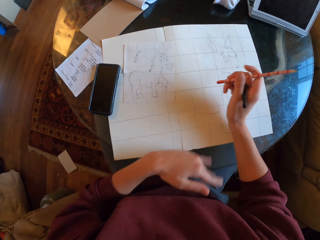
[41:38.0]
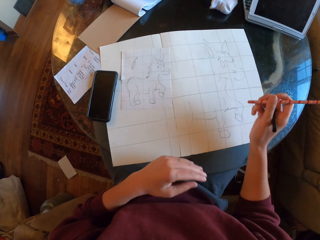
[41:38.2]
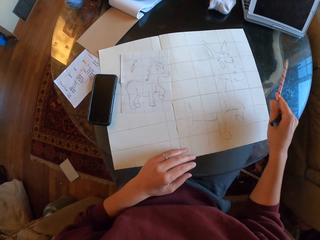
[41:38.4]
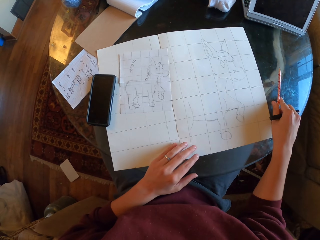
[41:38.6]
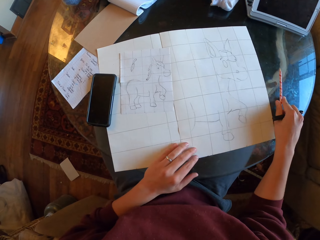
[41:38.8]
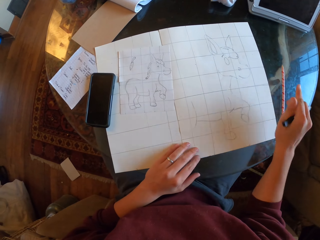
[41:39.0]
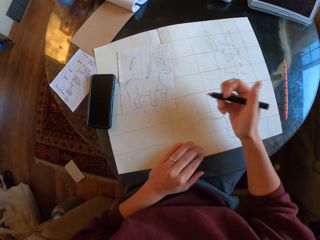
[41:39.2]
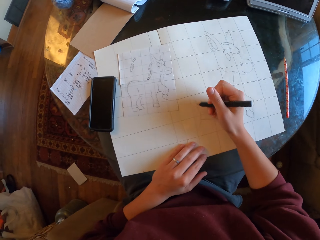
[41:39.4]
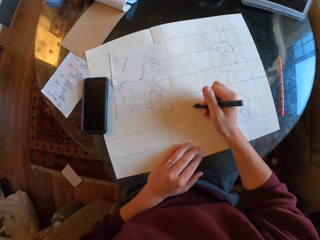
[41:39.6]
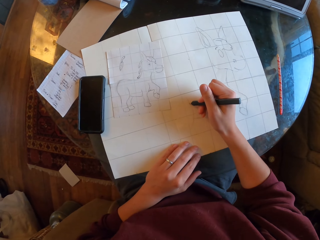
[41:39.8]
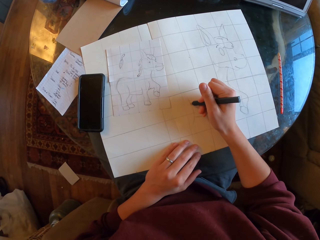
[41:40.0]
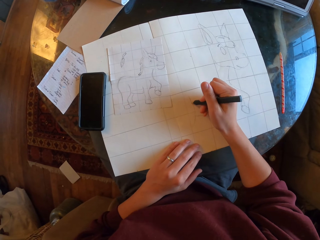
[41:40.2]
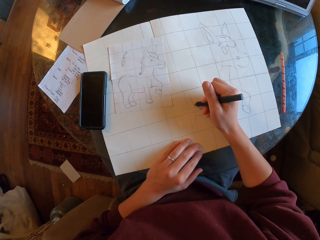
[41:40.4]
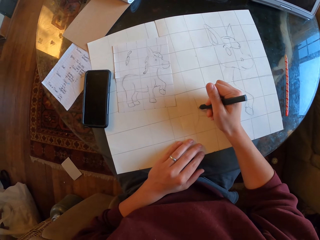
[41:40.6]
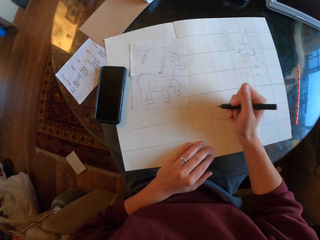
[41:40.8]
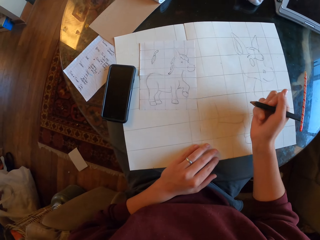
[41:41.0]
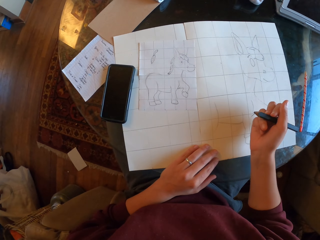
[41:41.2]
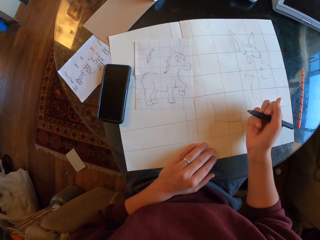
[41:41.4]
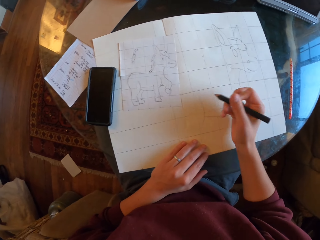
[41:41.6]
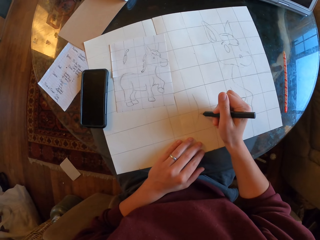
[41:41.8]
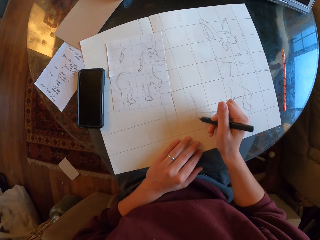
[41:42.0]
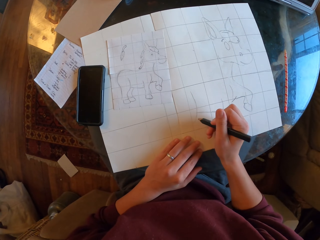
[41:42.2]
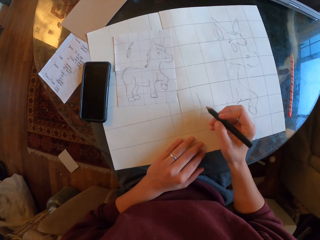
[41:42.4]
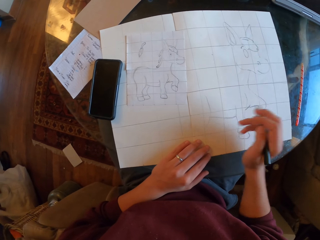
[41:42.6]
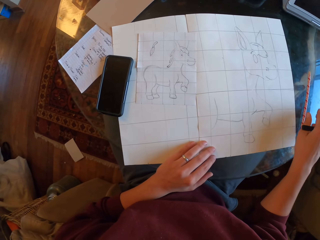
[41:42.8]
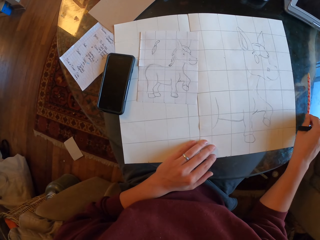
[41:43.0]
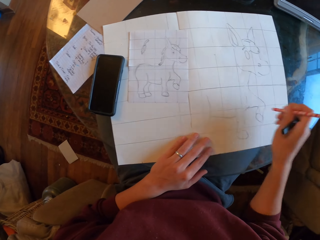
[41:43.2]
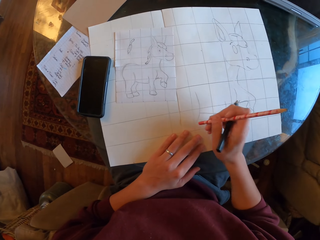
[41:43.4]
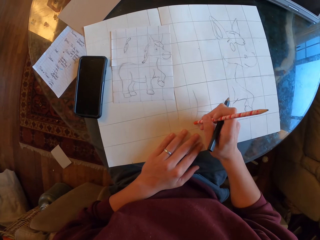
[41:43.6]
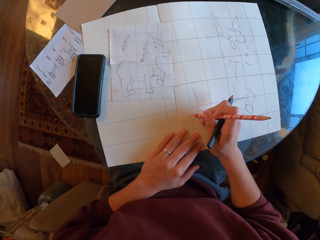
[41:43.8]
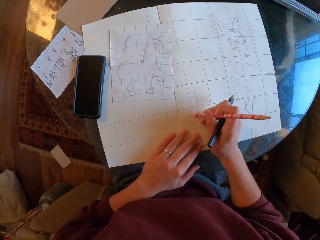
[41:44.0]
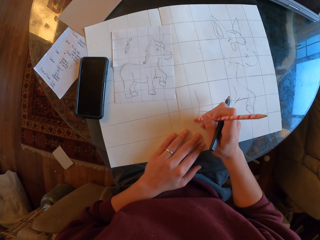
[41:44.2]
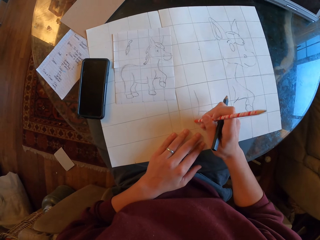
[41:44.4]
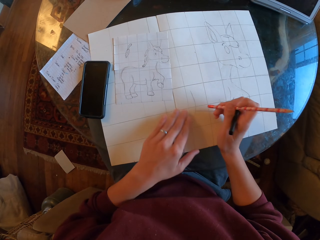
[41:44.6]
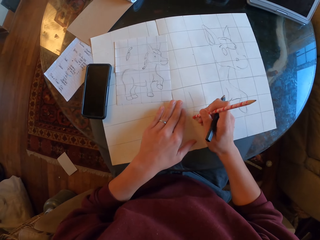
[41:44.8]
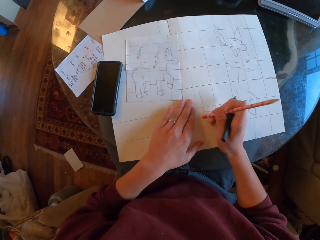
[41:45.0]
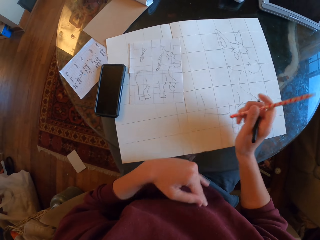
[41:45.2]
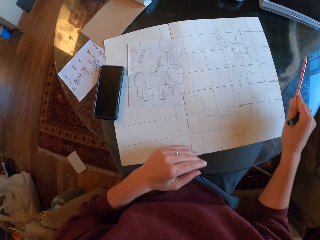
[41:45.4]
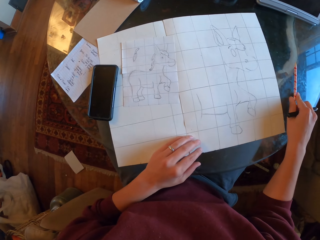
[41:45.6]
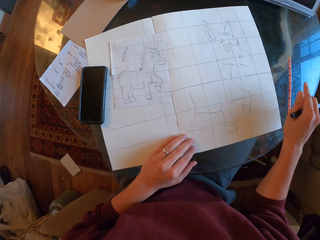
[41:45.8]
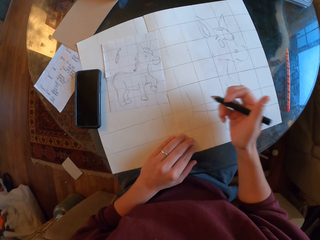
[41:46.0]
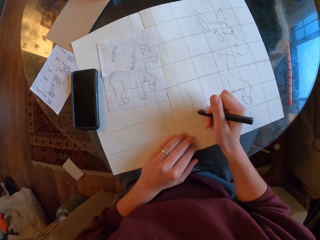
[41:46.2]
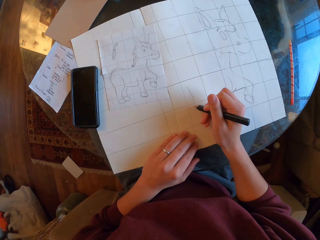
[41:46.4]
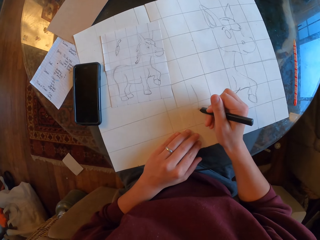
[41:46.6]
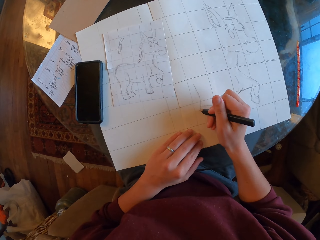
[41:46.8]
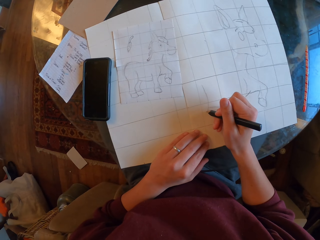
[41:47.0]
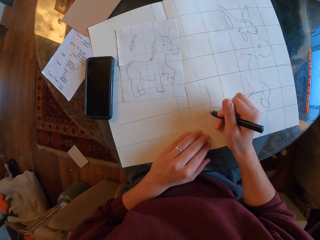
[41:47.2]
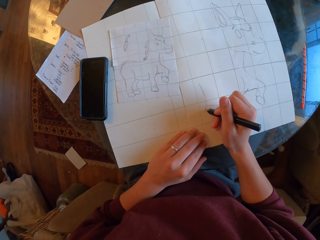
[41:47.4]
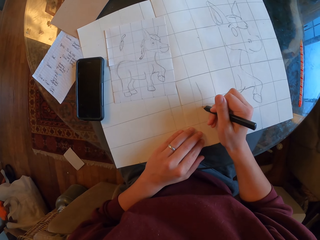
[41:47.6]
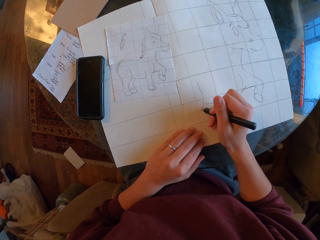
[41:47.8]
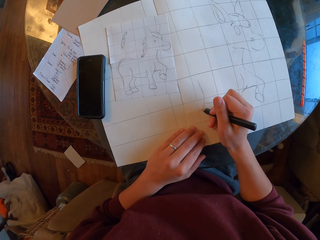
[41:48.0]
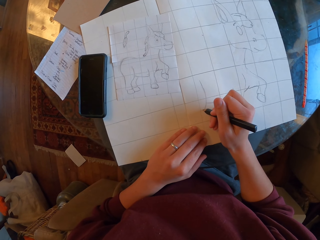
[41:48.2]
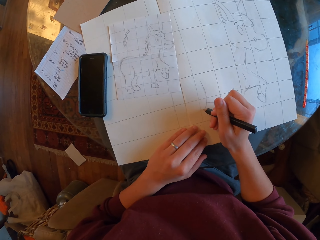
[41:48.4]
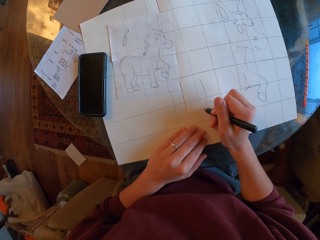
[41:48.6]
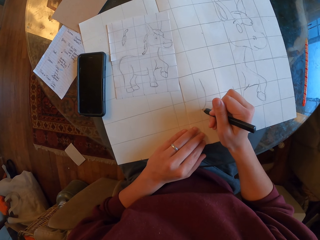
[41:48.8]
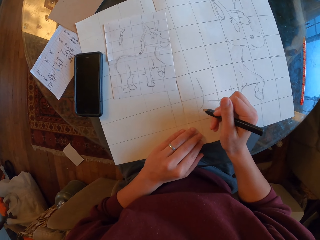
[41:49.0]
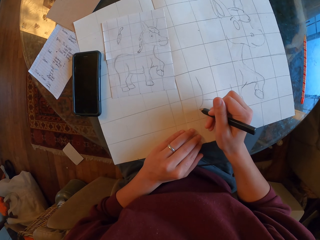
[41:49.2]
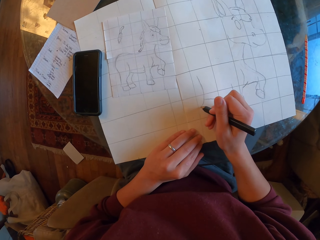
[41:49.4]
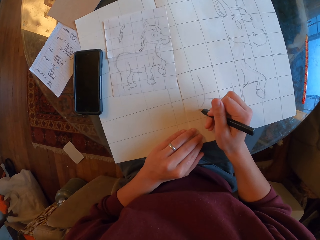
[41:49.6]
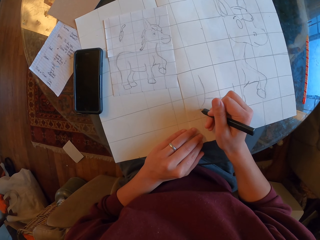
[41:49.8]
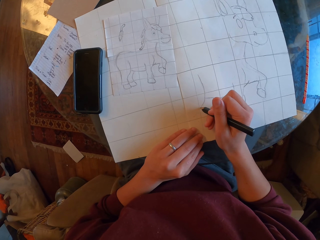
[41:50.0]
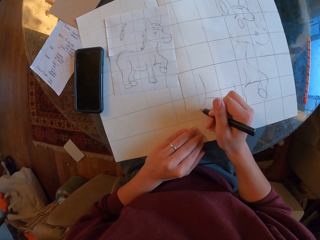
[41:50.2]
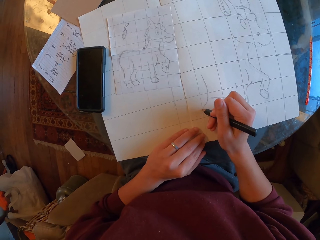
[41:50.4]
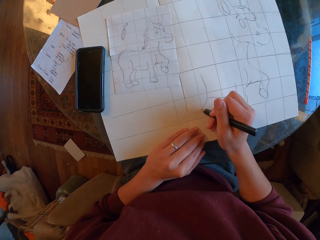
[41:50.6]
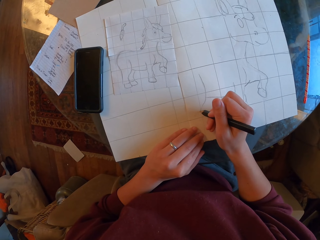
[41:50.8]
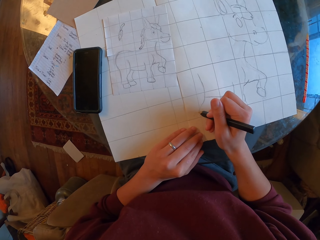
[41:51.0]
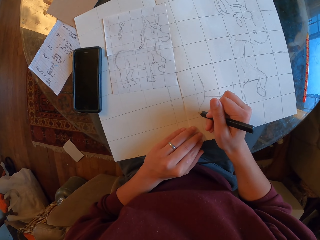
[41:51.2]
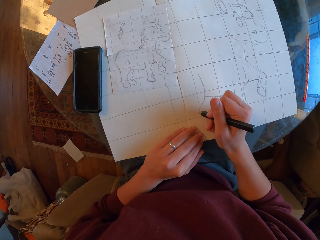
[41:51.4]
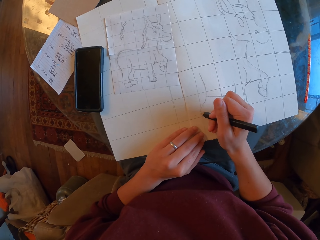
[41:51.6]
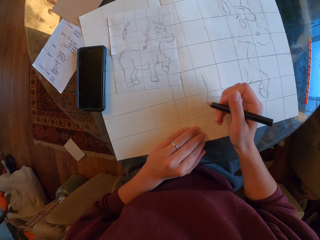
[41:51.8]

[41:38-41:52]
The camera wearer wipes a drawing paper with a hand. They place a pencil on the table. They draw on the drawing paper. They pick up the pencil on the table. They erase the drawing with a rubber. They wipe the drawing paper with a hand. They place the pencil on the table. They draw on the drawing paper.

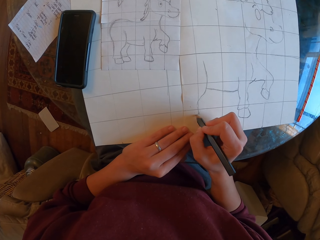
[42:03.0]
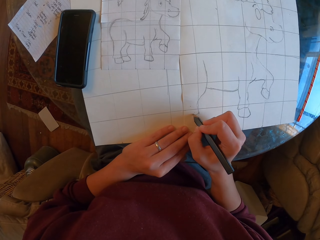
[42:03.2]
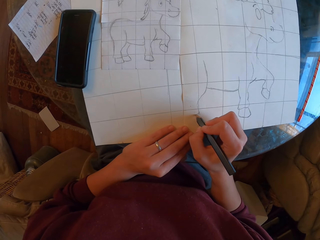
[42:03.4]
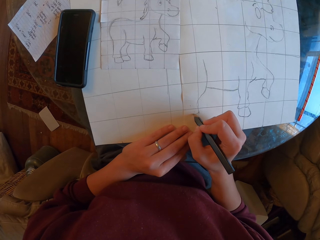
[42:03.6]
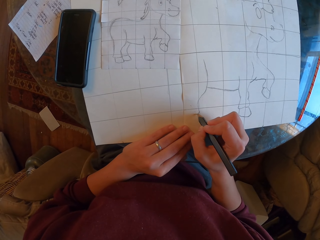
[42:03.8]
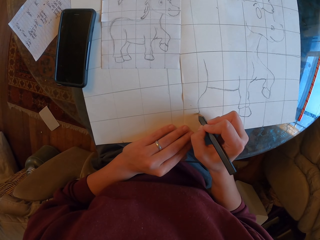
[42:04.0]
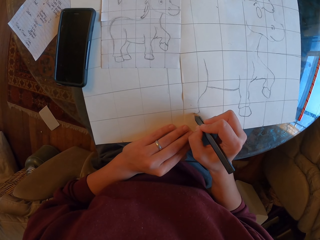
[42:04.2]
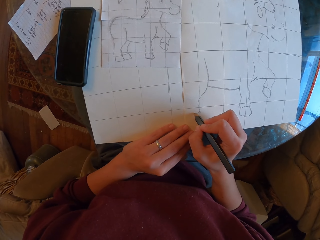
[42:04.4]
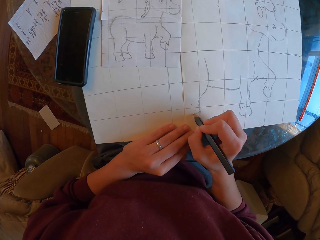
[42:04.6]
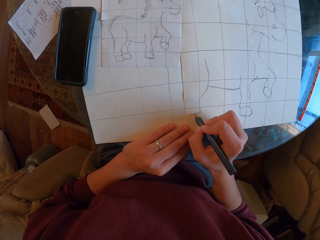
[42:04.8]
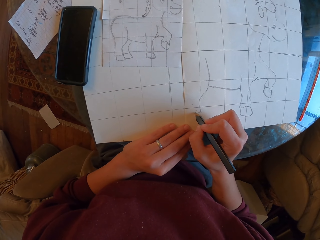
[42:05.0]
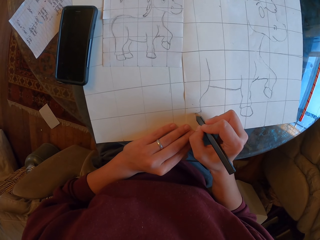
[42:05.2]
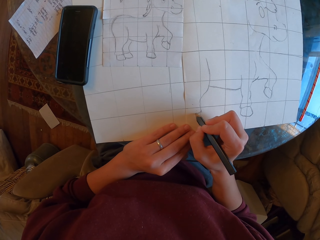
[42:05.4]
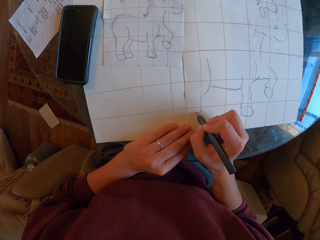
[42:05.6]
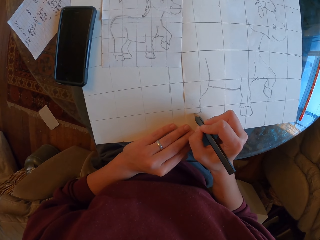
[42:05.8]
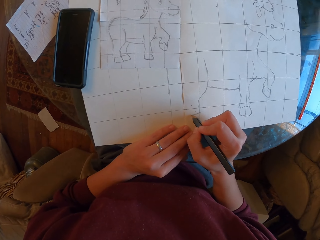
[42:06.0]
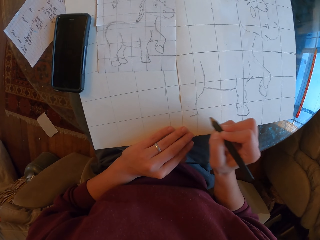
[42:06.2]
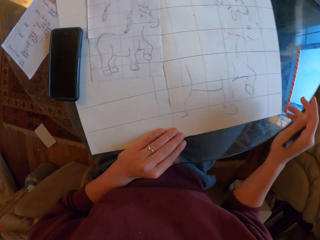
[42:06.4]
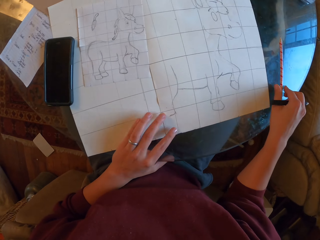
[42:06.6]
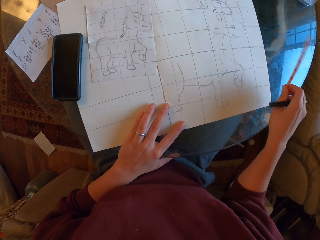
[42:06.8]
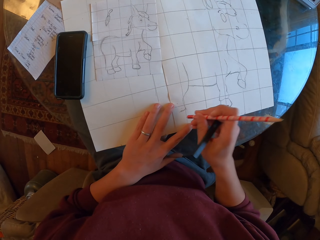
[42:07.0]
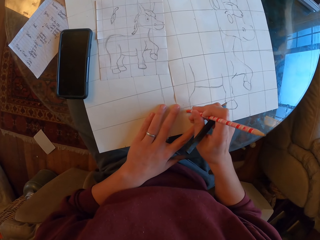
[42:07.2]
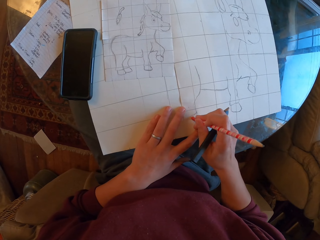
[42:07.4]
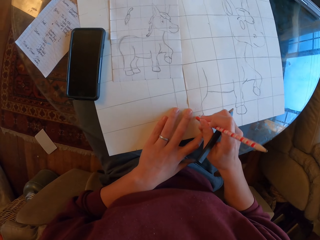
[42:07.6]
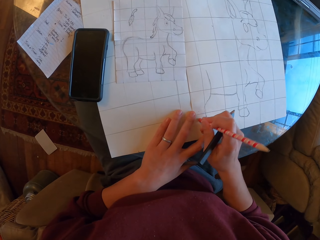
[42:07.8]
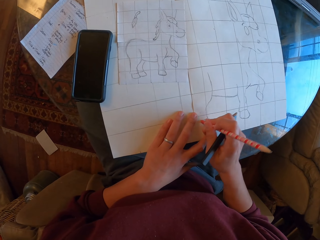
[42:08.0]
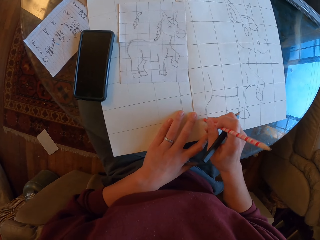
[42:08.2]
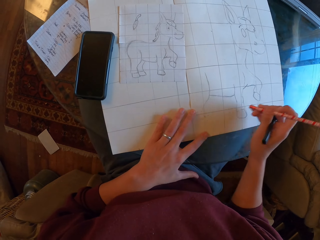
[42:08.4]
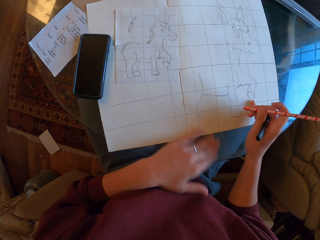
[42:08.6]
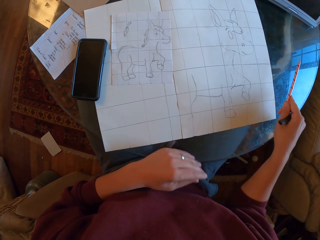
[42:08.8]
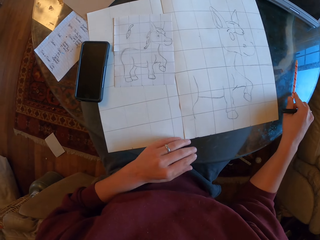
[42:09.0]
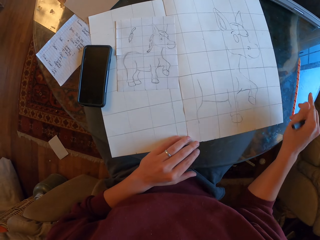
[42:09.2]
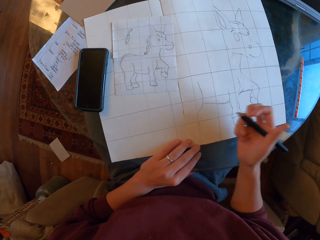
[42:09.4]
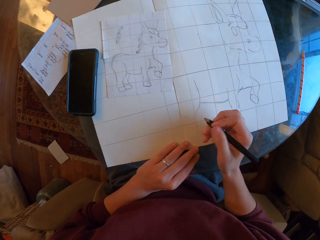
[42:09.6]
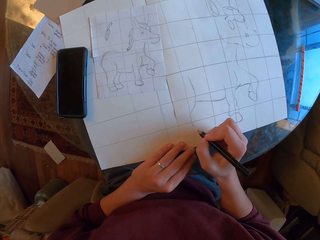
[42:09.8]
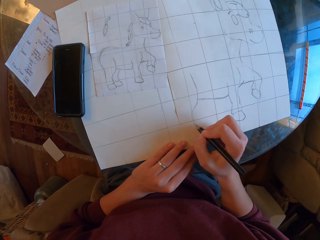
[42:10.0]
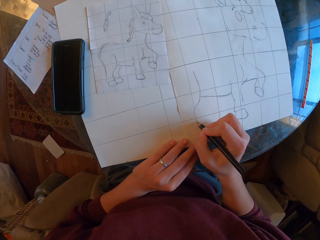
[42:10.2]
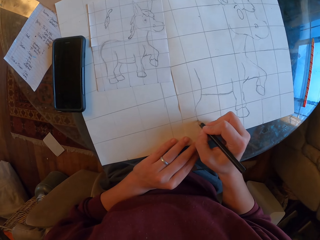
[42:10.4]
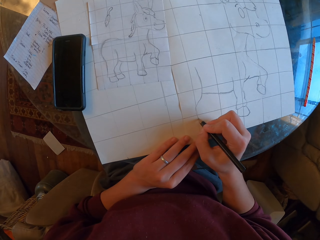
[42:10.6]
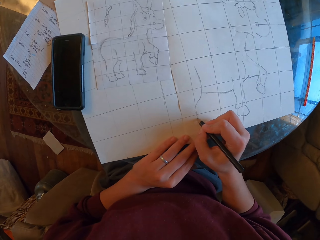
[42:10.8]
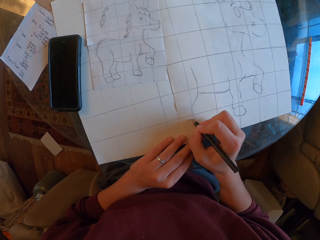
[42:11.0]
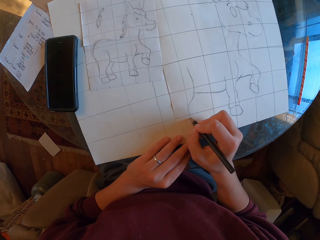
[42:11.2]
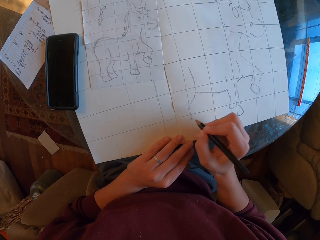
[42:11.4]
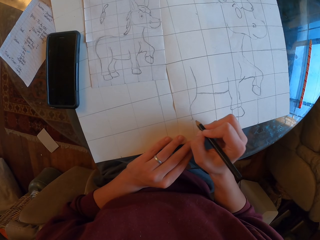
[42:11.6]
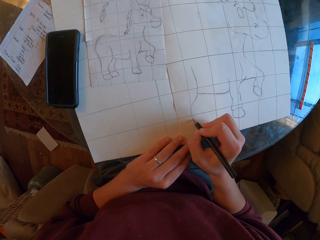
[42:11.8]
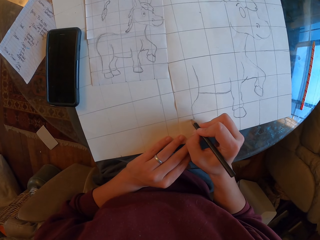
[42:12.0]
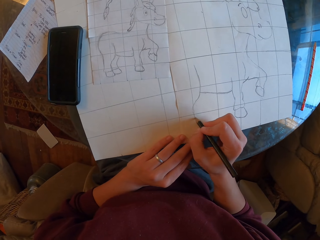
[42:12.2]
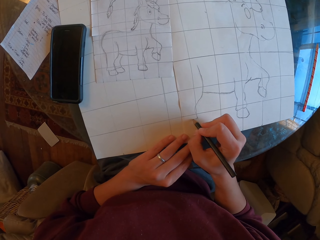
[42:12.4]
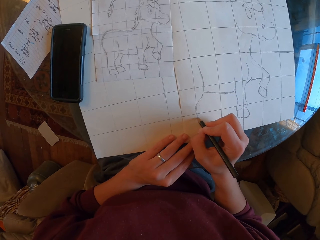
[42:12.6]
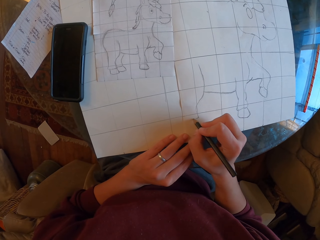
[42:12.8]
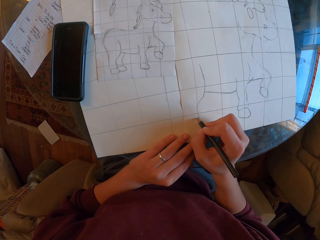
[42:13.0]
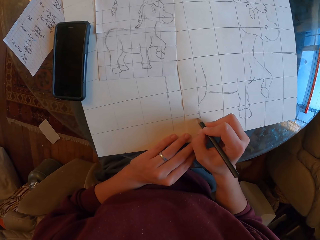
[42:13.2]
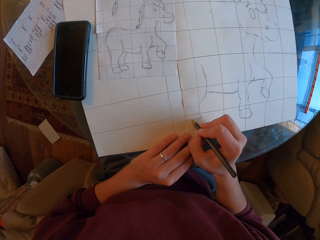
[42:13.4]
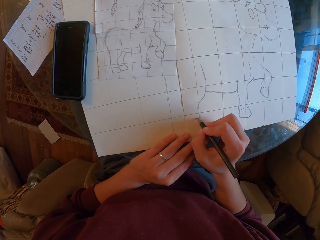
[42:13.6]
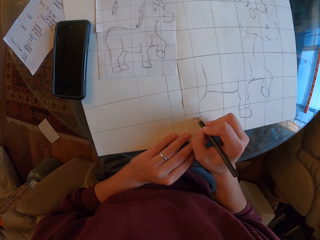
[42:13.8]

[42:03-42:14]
The camera wearer picks up a pencil on the table. They erase the drawing with a rubber. They wipe the drawing paper with a hand. They place the pencil on the table. They draw on the drawing paper.
